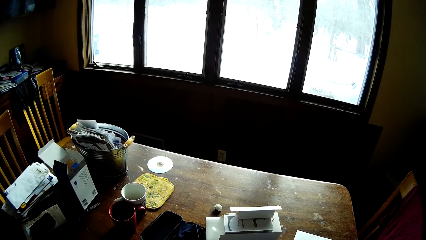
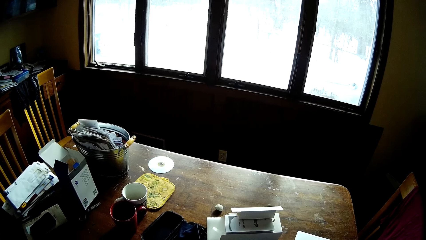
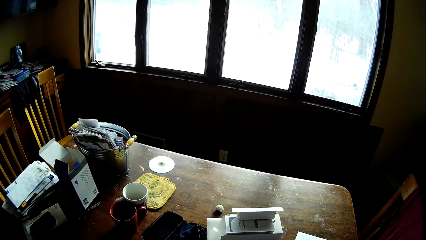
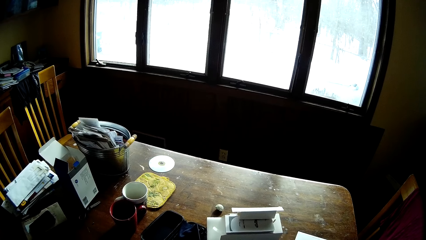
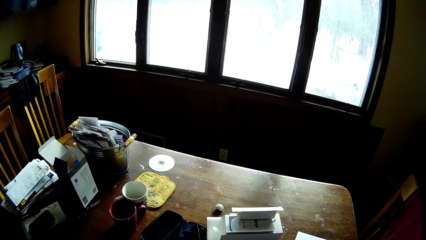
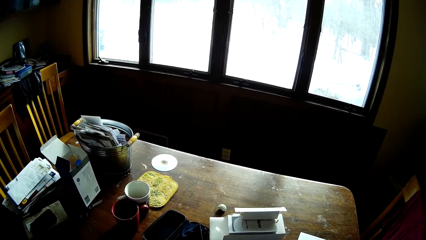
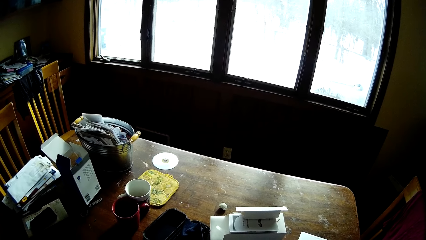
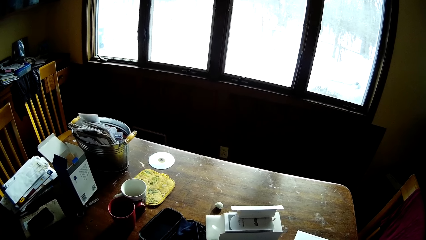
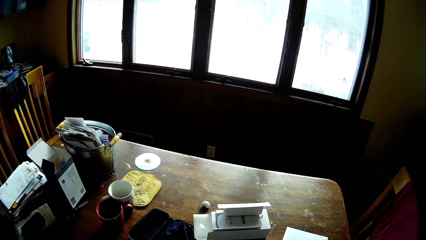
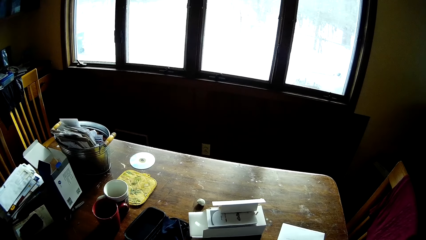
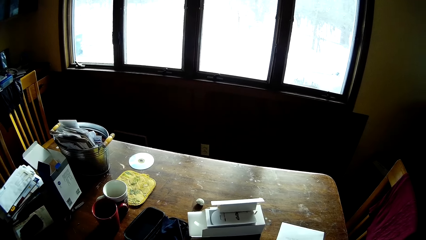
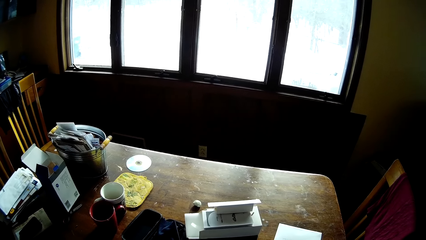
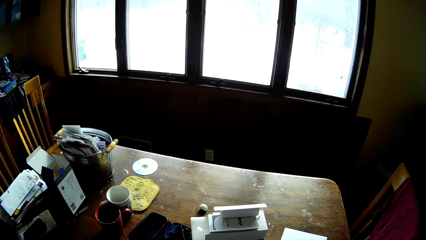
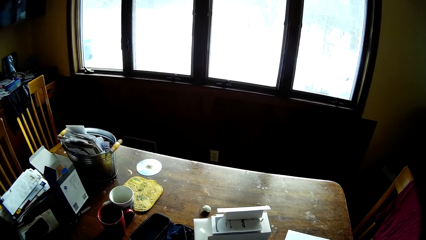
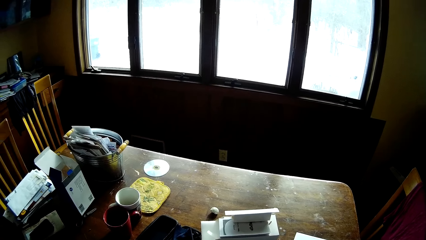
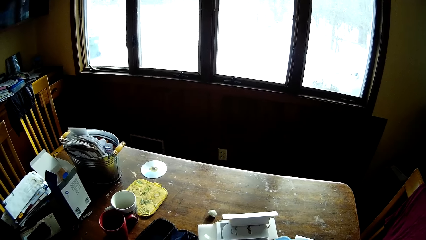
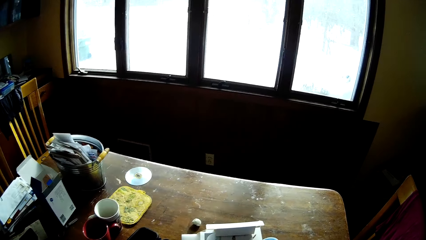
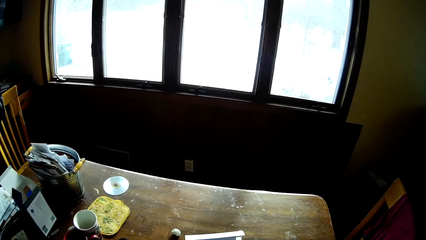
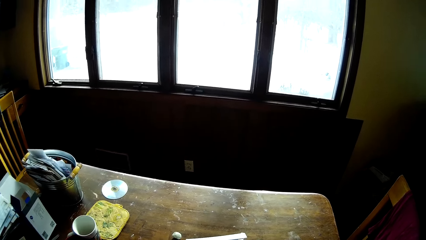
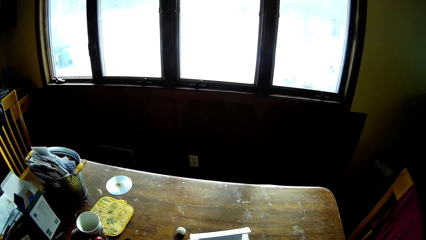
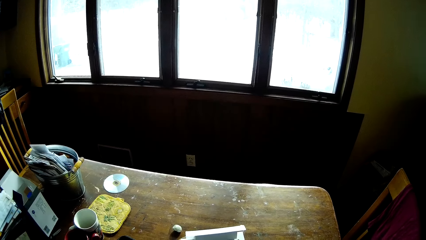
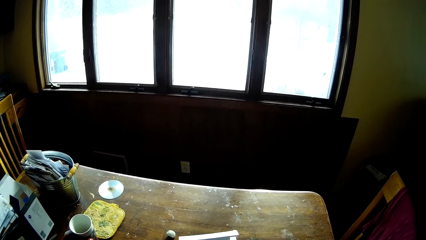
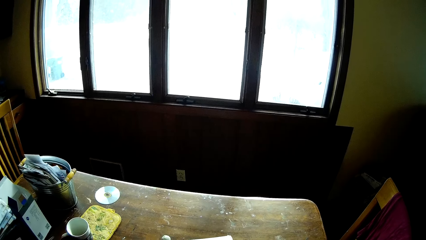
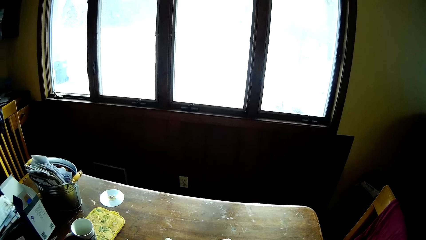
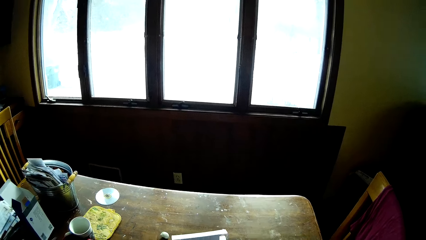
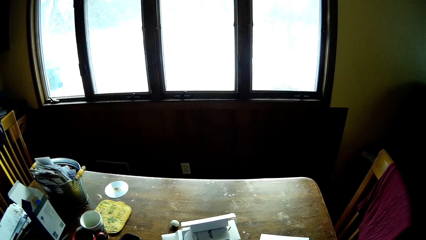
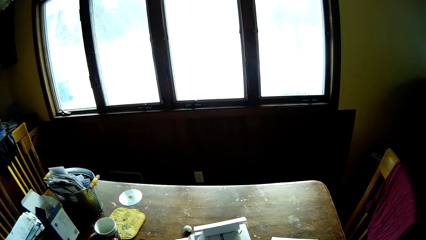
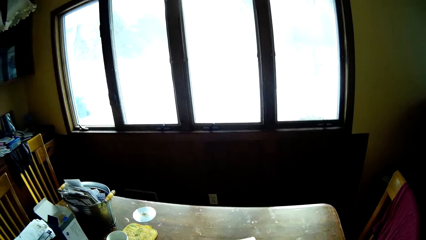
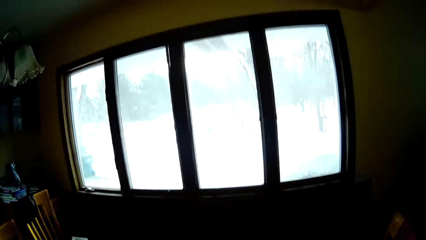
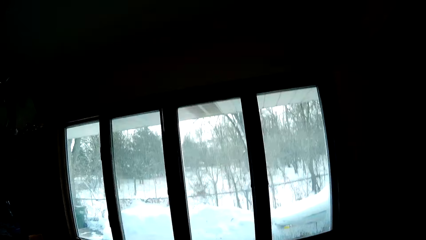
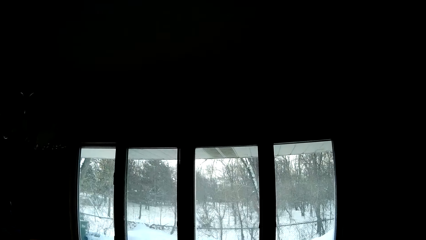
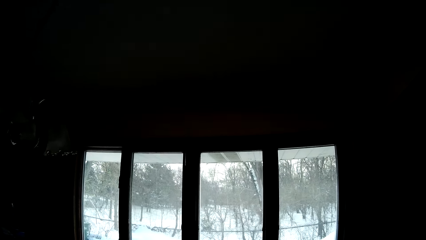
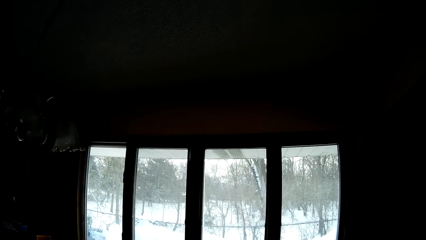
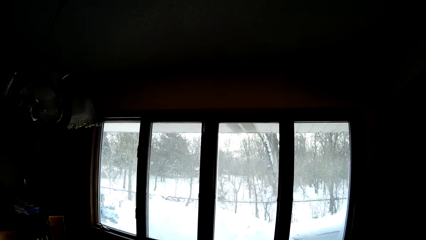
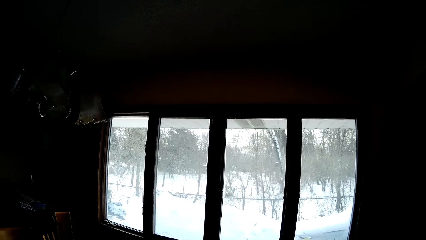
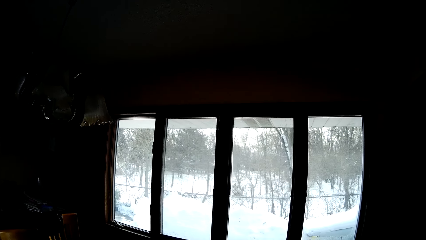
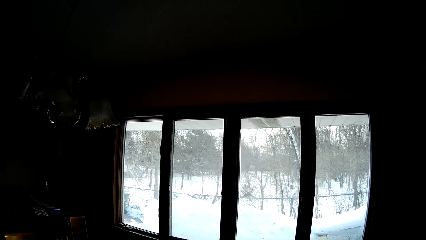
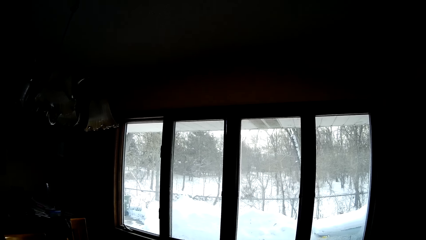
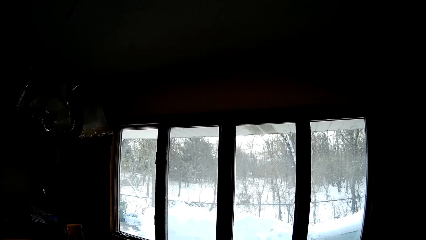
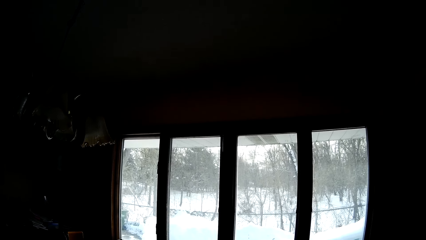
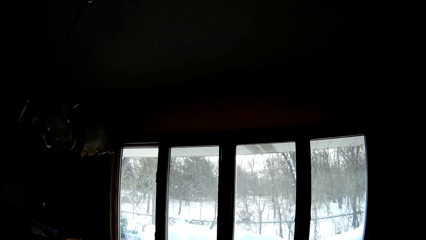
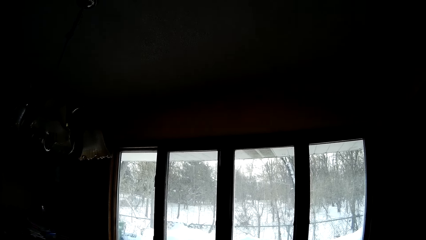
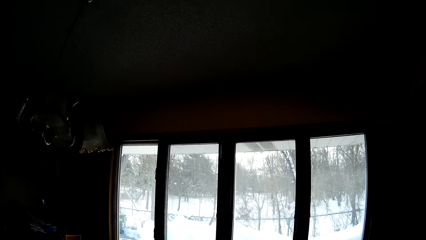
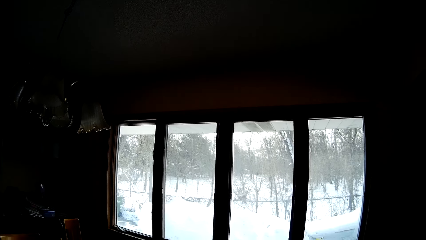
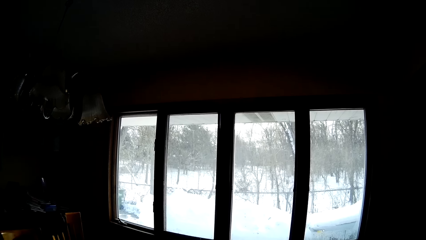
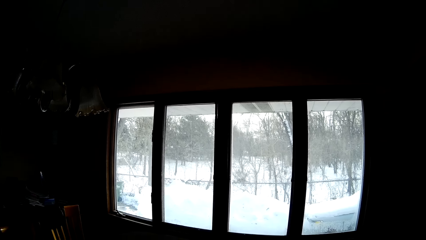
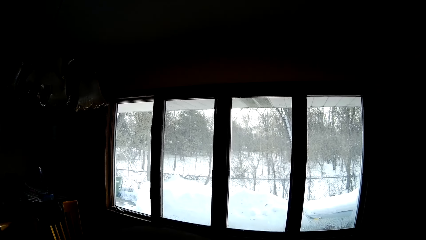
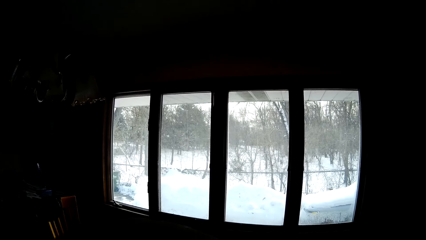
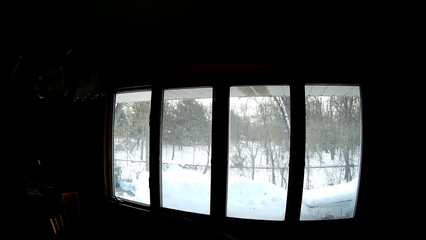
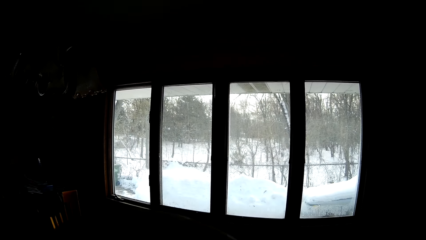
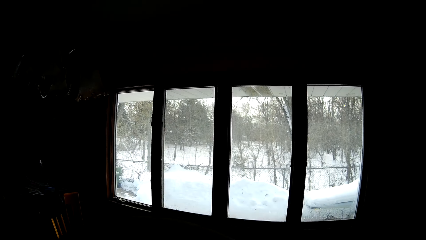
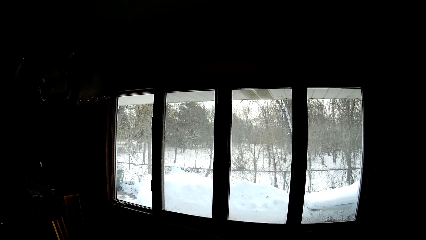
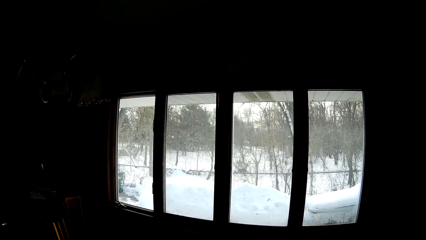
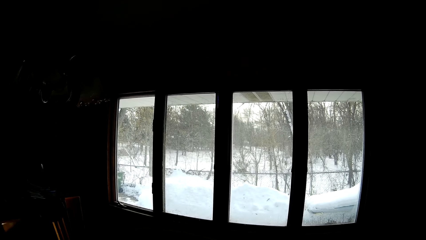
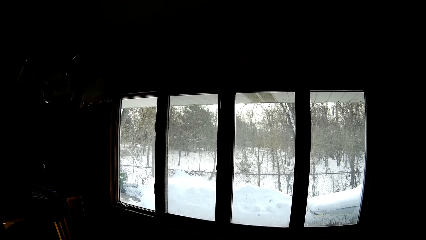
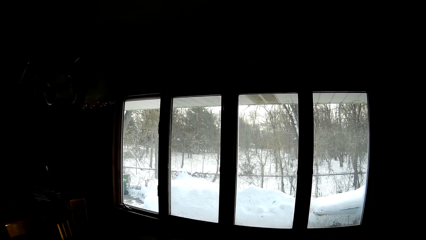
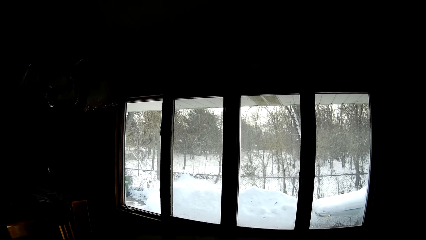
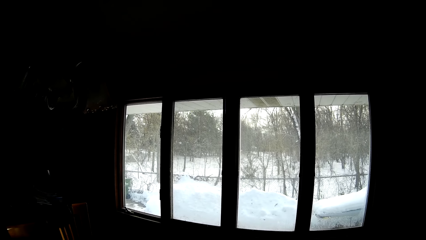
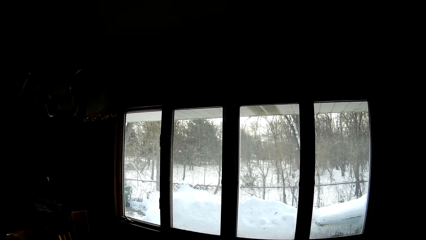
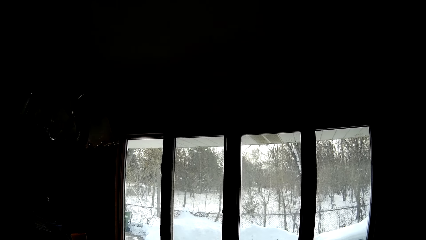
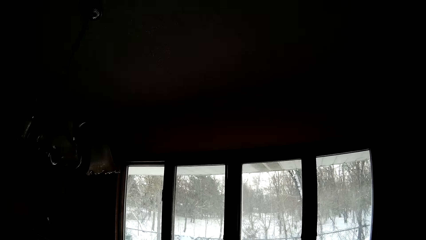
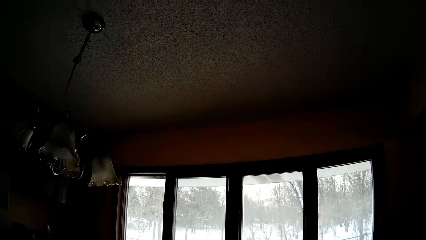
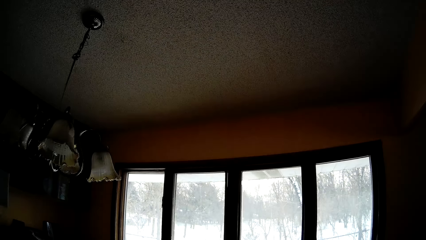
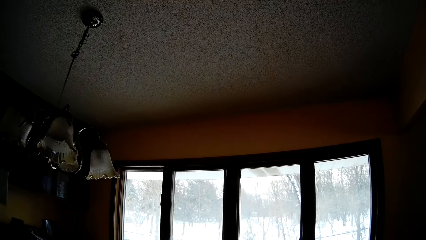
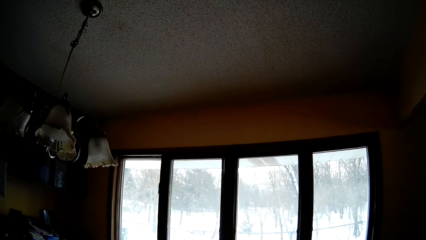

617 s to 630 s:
The camera wearer looks around. They move their hand. They look outside through the window.

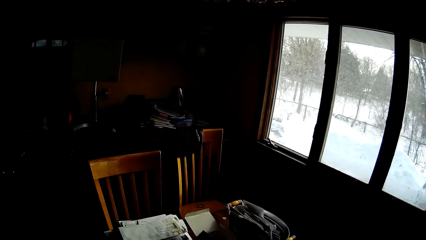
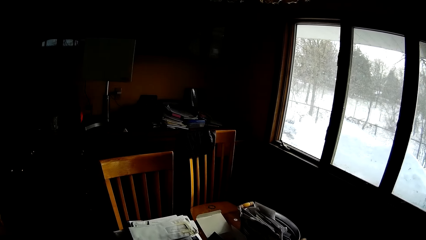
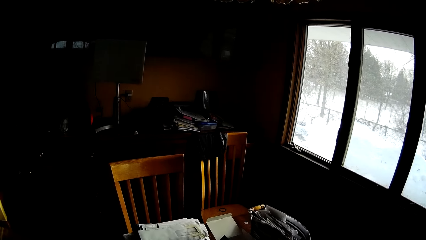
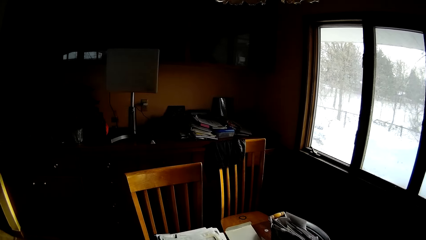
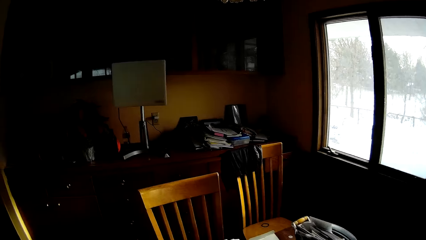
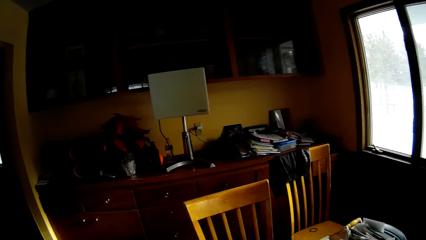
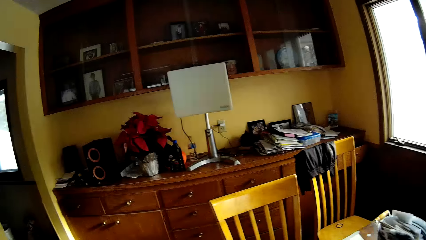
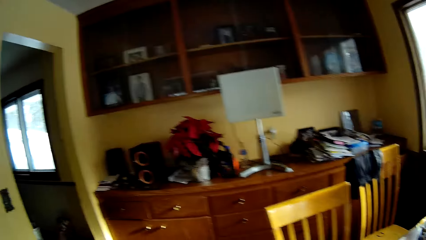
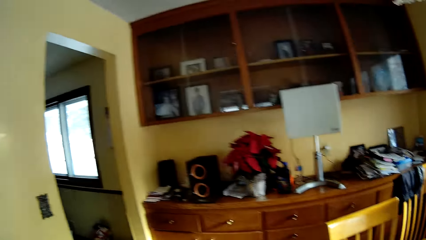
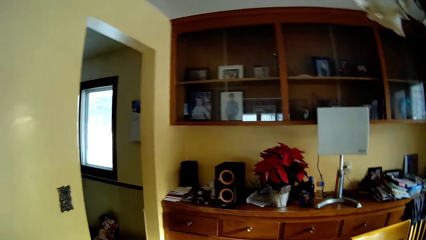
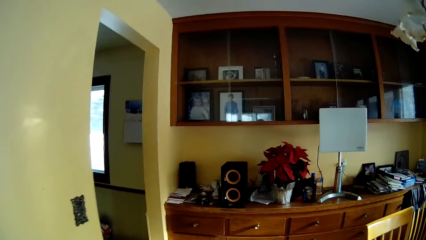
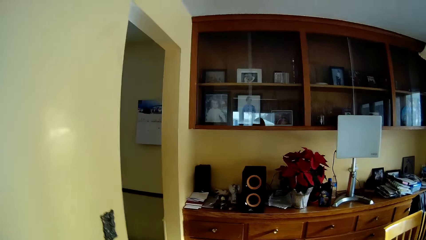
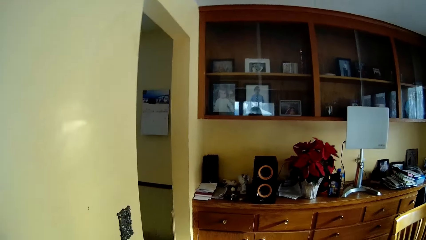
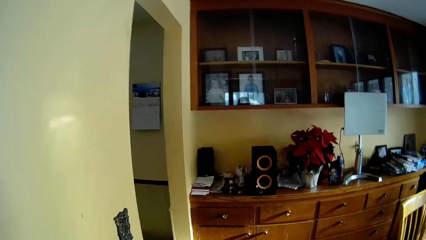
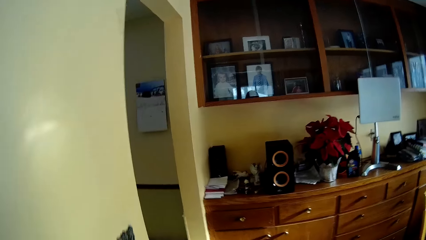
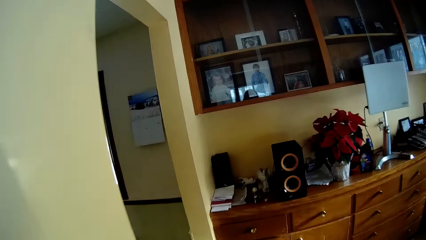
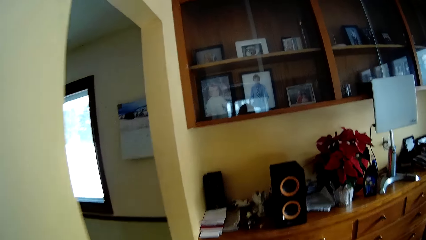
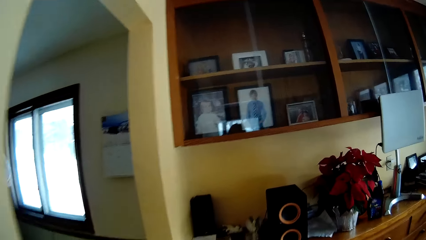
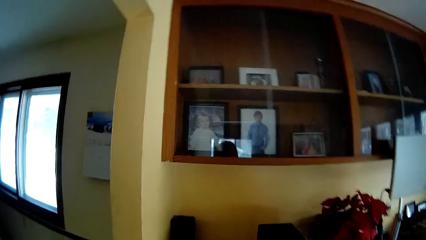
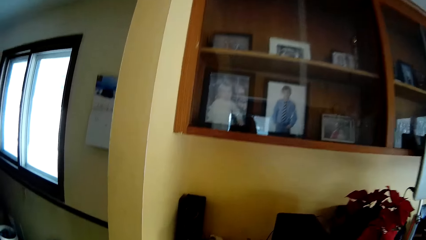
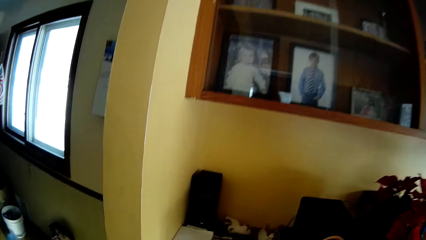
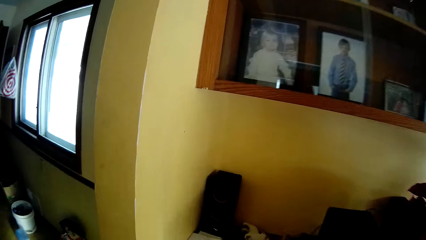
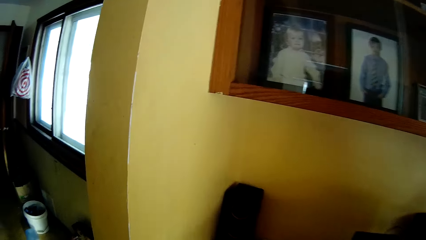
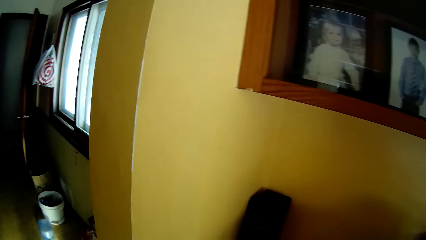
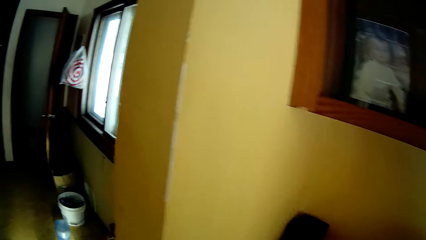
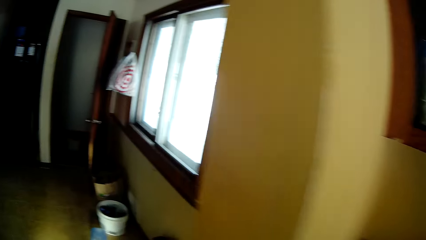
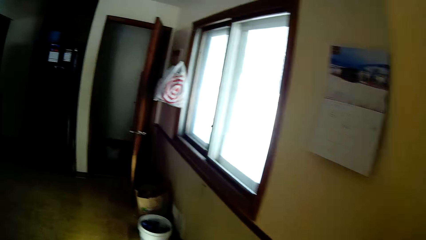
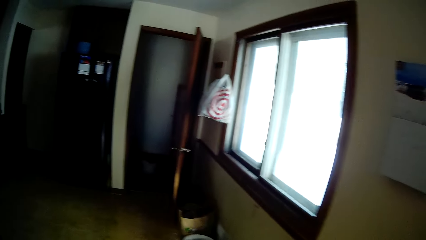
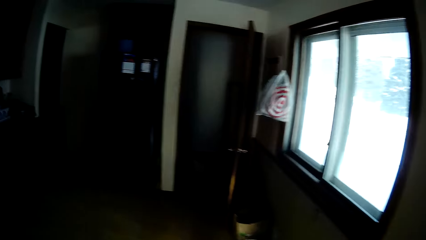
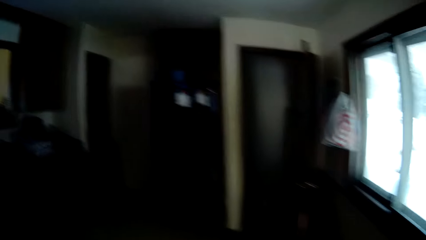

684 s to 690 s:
The camera wearer moves around. They go to the kitchen.
